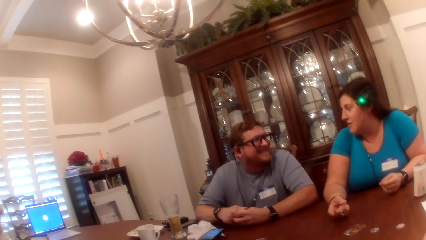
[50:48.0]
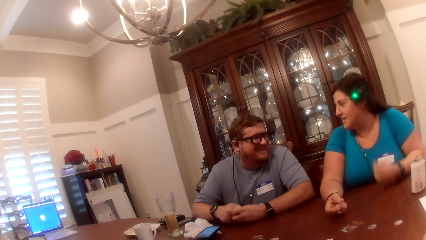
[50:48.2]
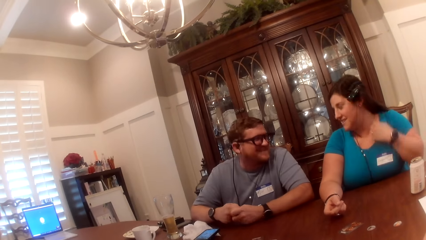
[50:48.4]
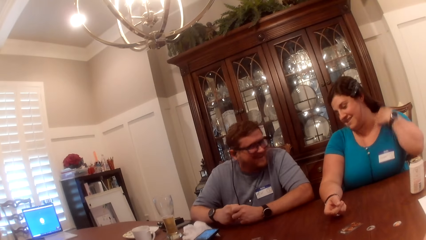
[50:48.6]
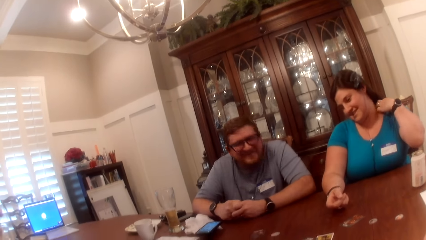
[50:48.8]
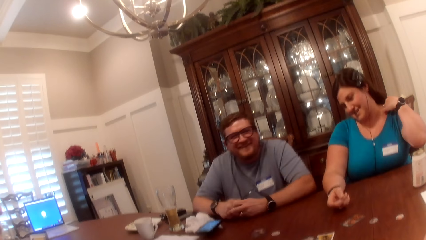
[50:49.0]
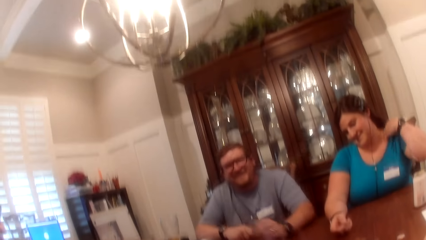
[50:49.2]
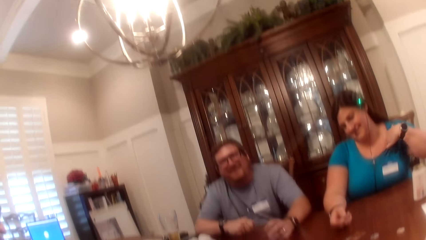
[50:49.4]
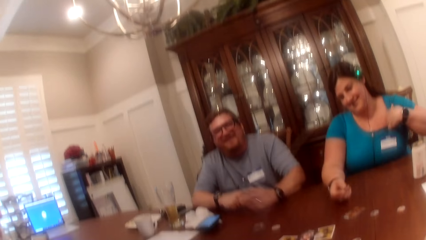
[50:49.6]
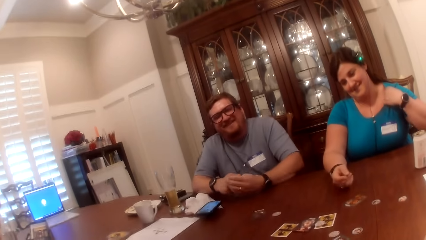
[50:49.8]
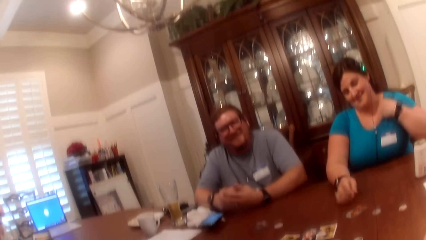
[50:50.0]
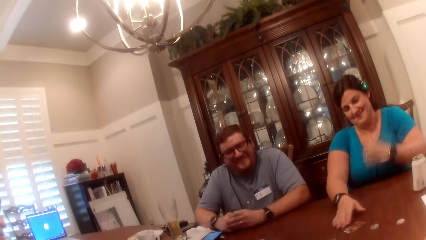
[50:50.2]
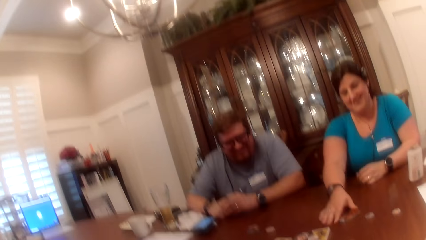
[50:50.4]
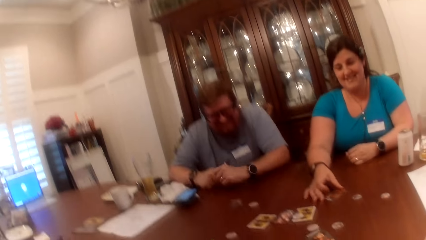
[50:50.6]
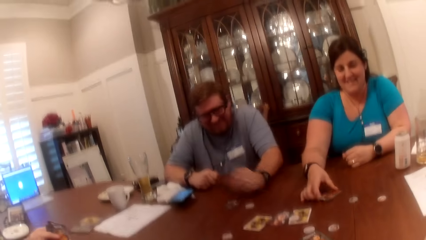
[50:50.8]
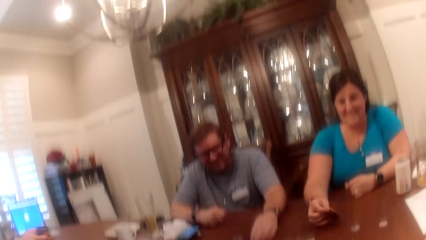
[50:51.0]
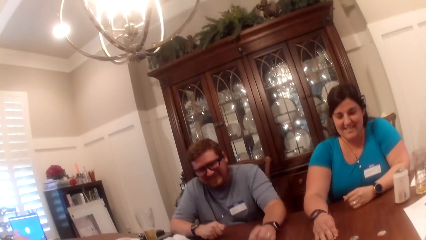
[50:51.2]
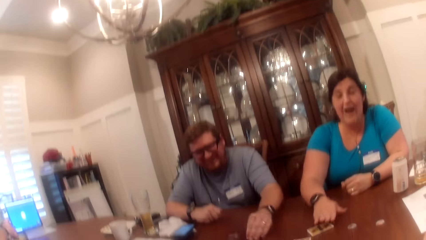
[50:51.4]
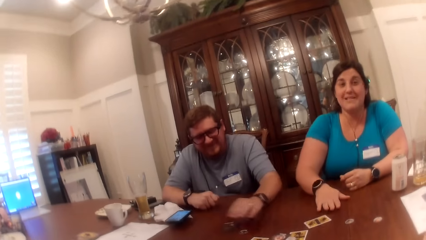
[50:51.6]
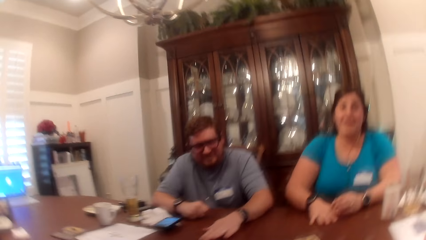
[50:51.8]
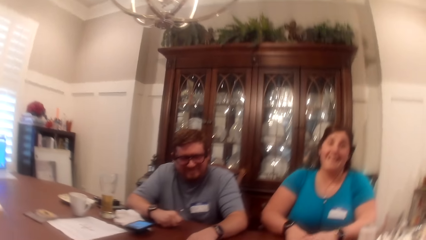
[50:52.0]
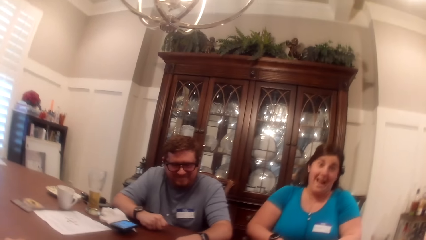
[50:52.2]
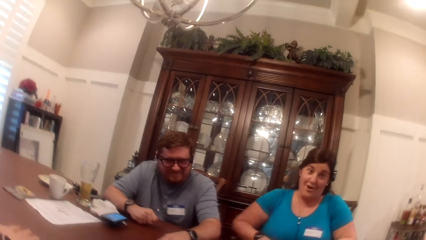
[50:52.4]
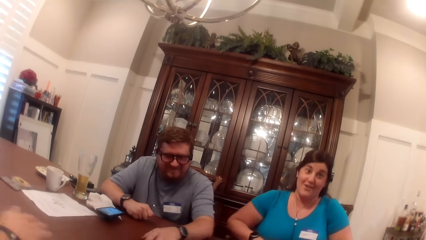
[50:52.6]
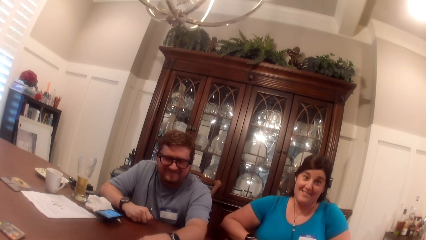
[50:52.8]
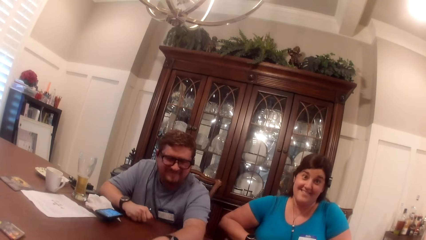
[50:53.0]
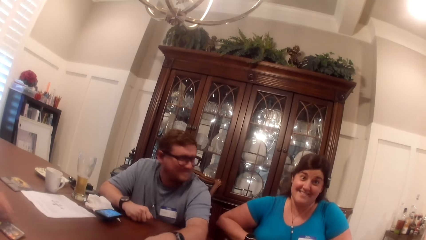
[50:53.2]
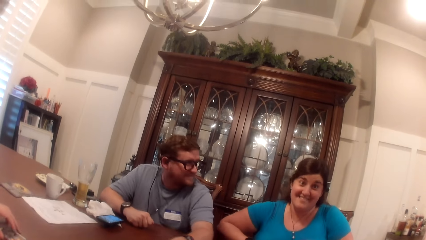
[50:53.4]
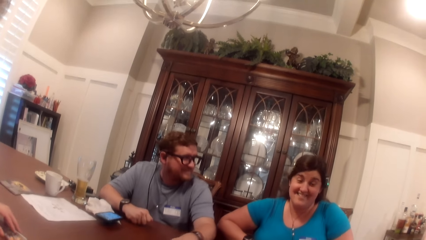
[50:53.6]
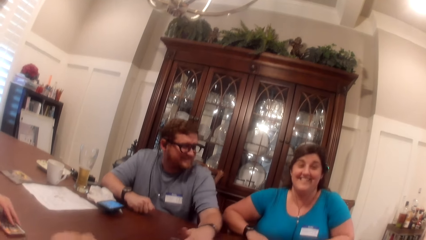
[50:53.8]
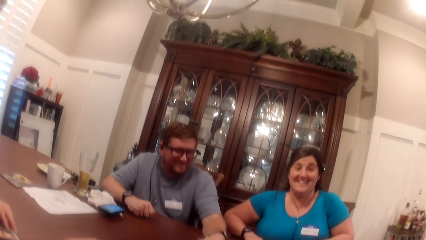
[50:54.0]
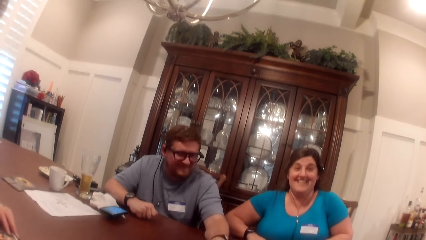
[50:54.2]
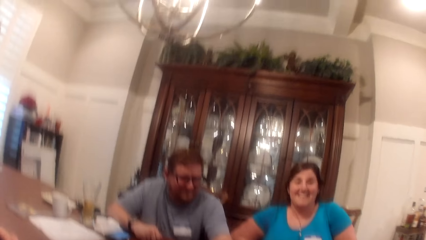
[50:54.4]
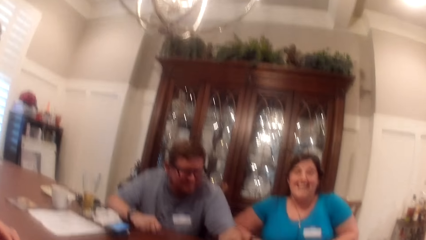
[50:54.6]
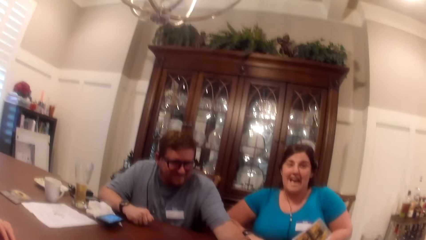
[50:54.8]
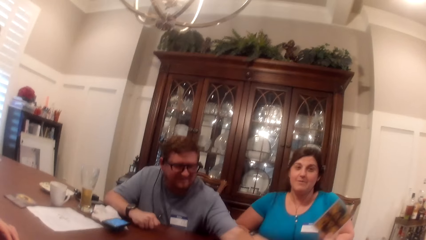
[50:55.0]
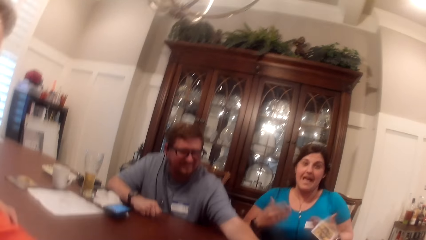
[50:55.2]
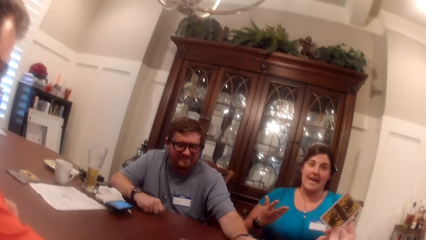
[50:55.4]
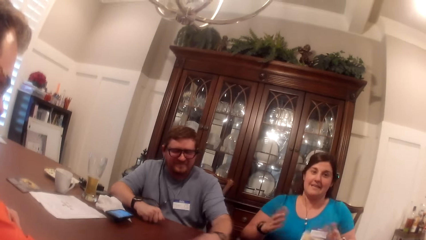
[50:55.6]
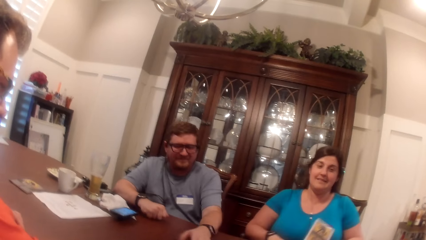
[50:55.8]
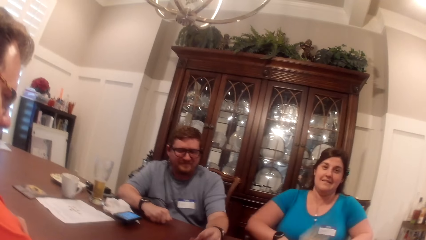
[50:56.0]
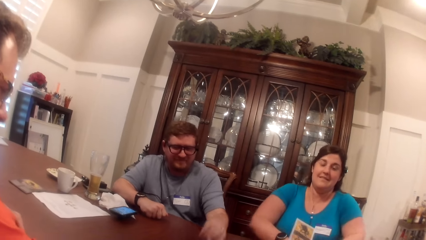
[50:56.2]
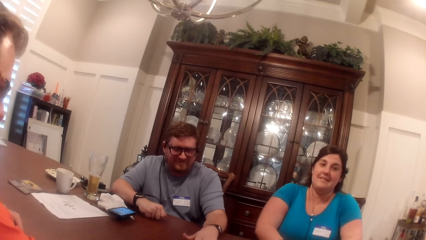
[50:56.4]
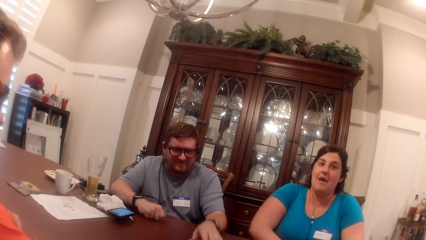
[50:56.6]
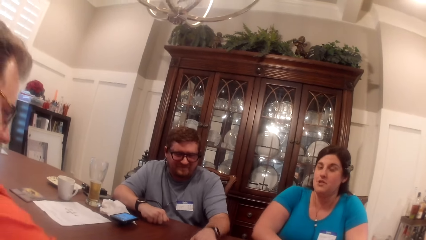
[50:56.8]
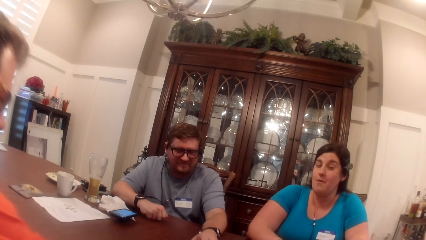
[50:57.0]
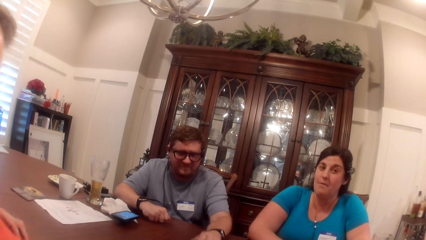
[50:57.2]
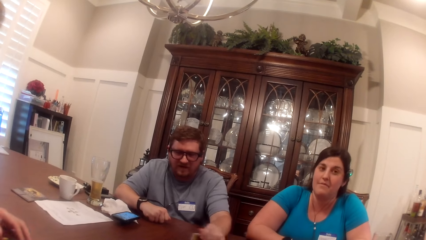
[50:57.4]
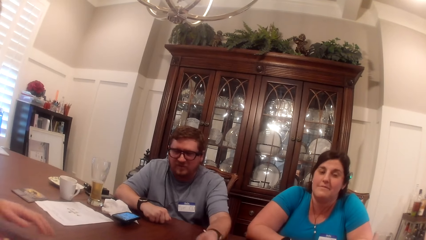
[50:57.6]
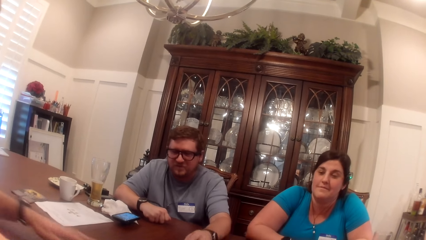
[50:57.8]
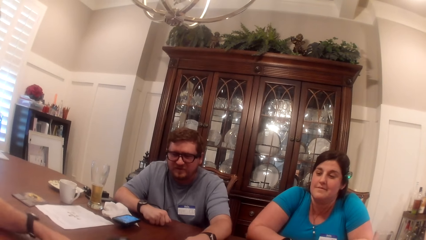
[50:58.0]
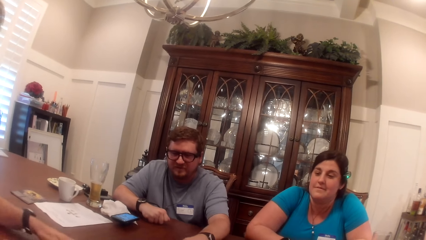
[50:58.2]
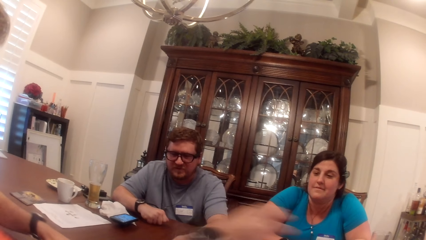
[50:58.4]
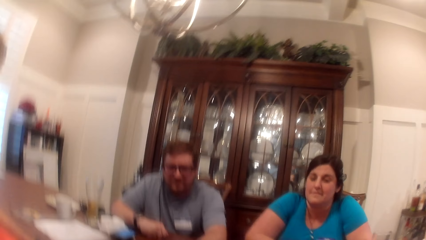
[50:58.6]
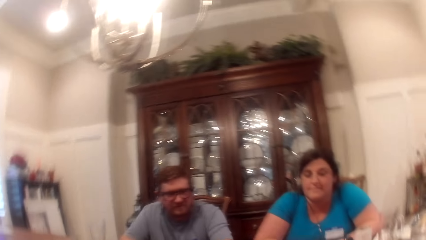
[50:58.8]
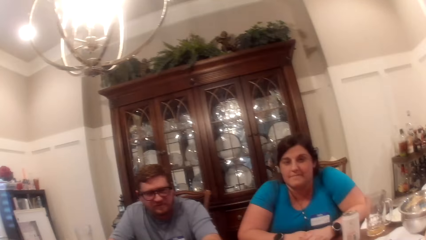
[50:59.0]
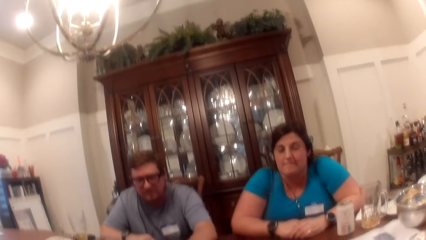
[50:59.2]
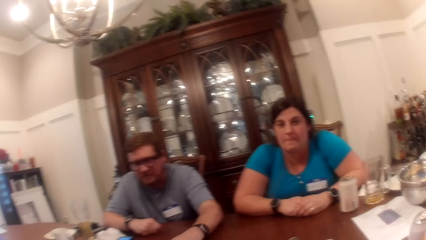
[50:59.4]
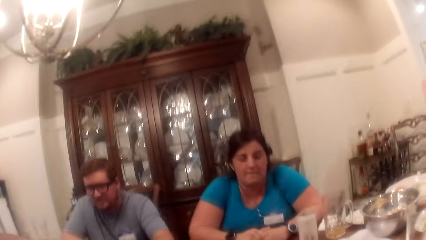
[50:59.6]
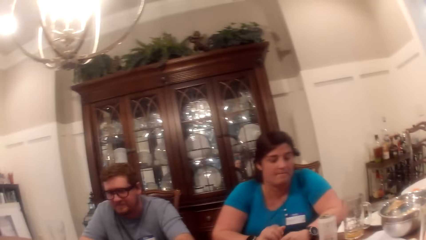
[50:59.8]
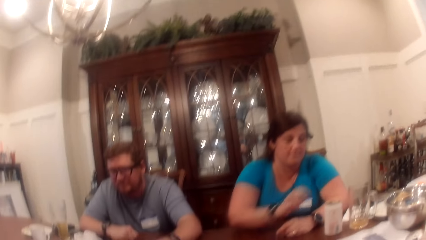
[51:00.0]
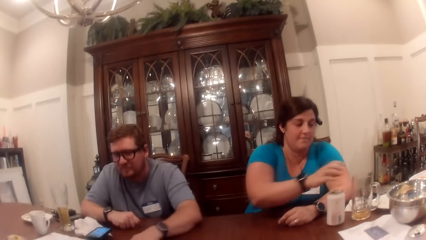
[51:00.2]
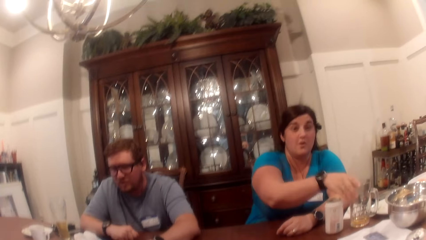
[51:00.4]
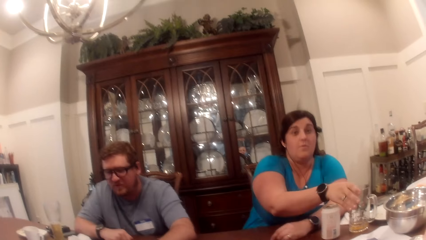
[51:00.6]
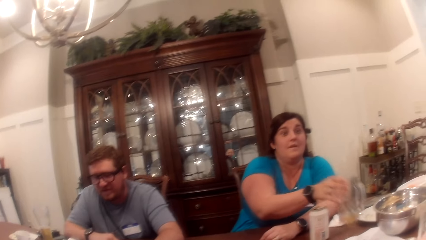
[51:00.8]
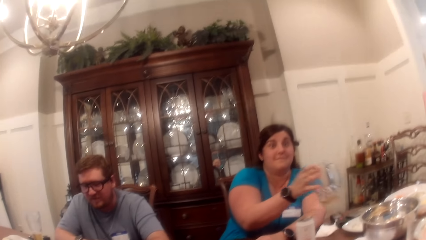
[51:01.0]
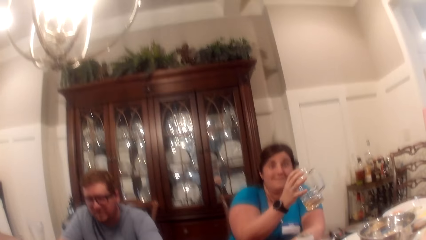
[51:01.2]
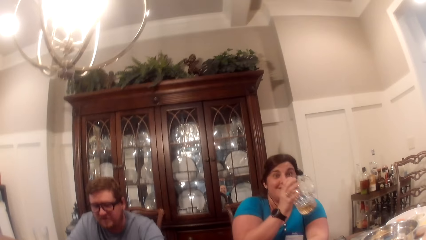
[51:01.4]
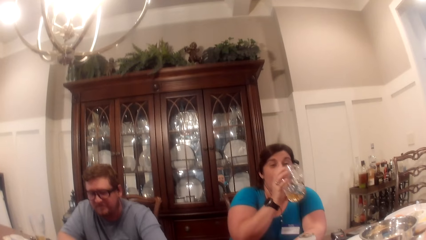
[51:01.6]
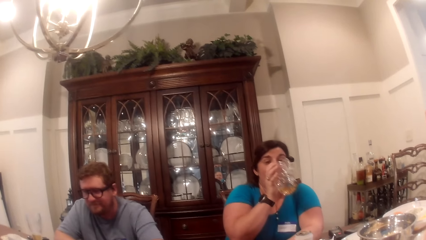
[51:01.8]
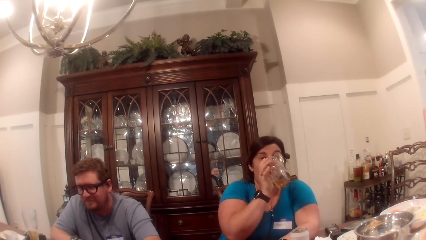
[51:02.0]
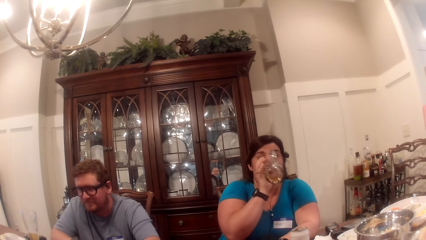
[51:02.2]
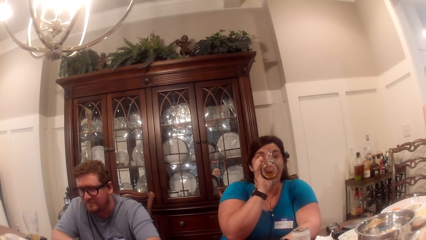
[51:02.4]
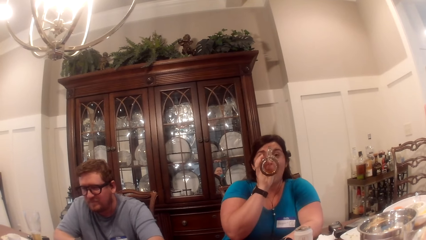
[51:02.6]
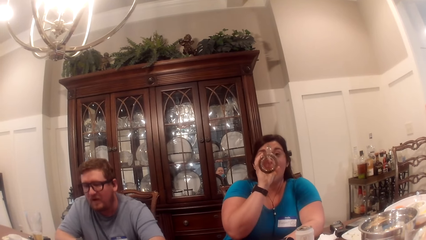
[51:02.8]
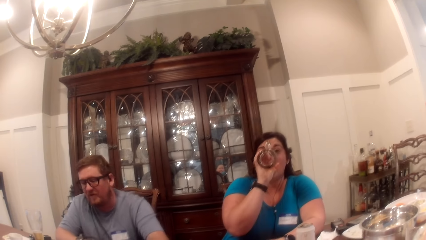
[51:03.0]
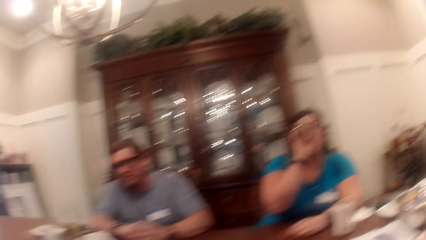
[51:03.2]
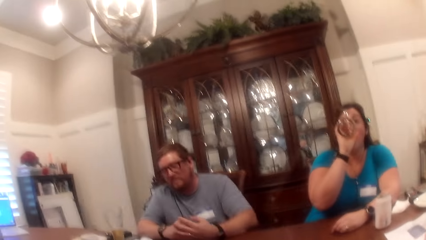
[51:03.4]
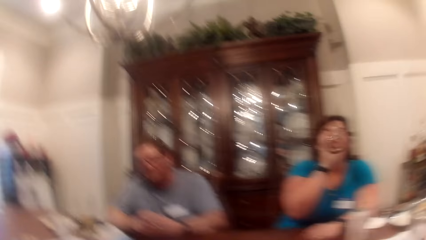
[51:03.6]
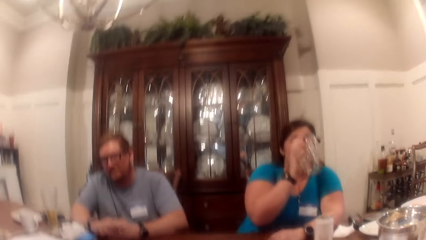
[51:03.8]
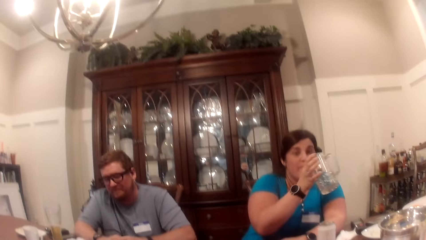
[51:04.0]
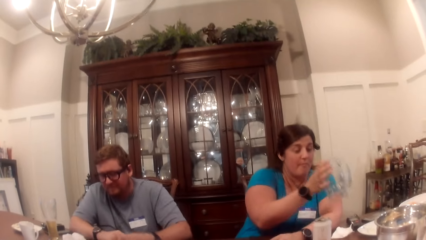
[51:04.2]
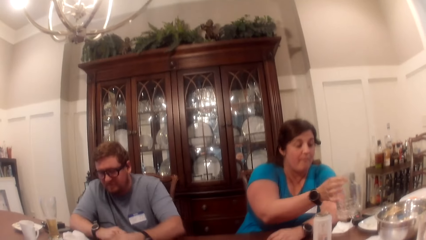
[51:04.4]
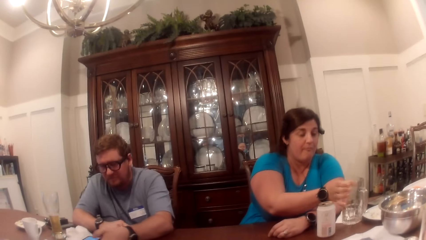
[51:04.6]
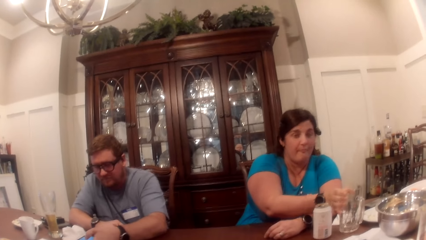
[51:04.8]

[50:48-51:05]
The woman adjusts her dress with her left hand. She flips a card on the table with her right hand. The camera wearer talks to the woman. She holds a card with her right hand. She shakes the card. The woman takes a glass cup from the table with her right hand. She drinks from the glass cup.
